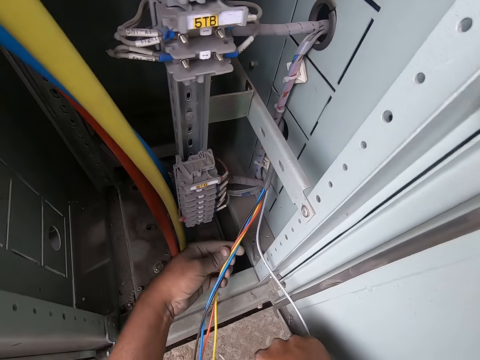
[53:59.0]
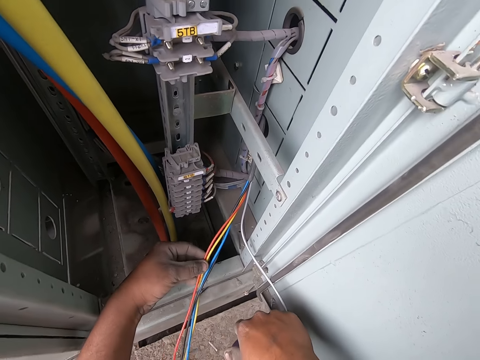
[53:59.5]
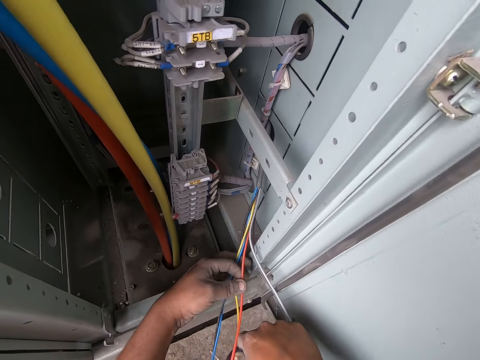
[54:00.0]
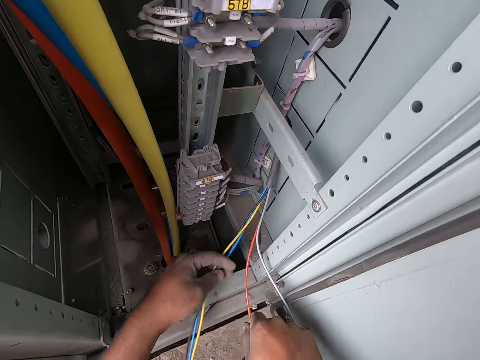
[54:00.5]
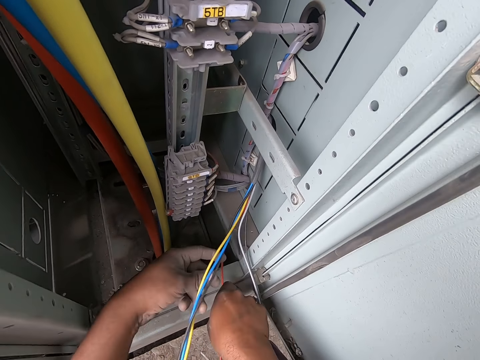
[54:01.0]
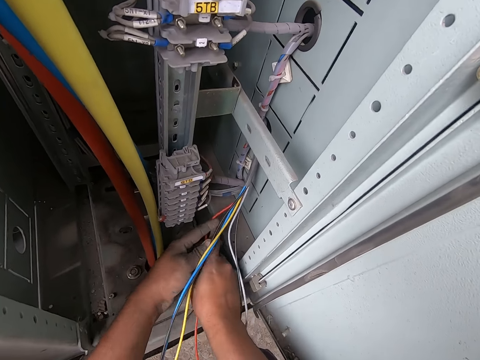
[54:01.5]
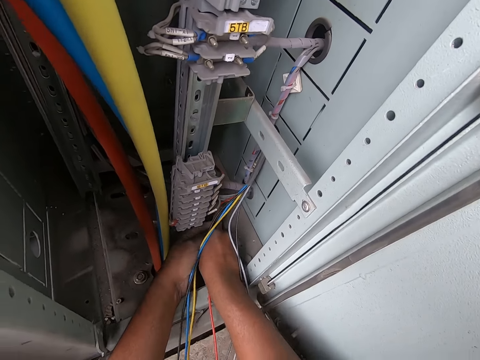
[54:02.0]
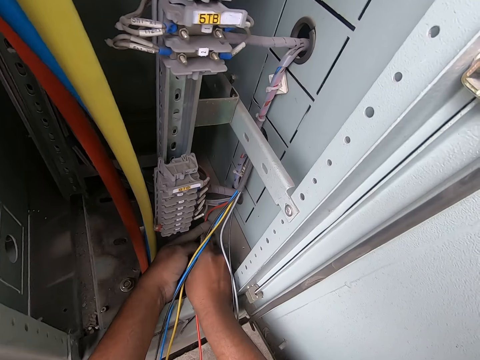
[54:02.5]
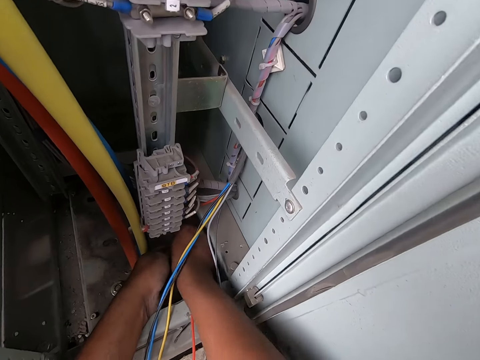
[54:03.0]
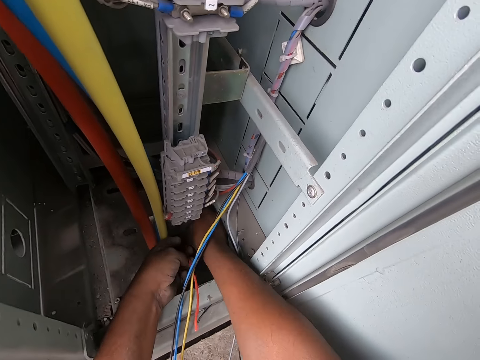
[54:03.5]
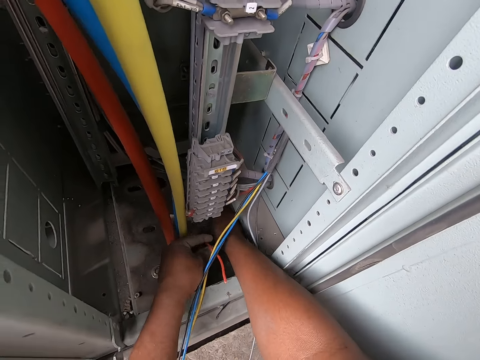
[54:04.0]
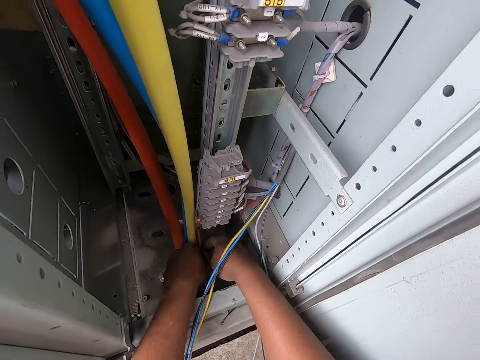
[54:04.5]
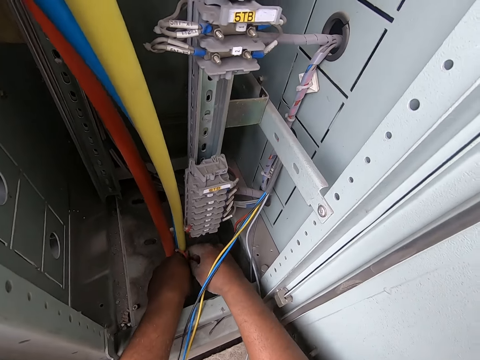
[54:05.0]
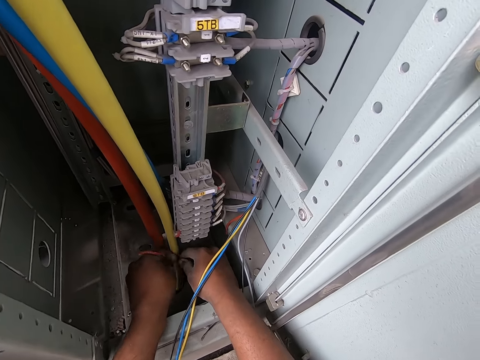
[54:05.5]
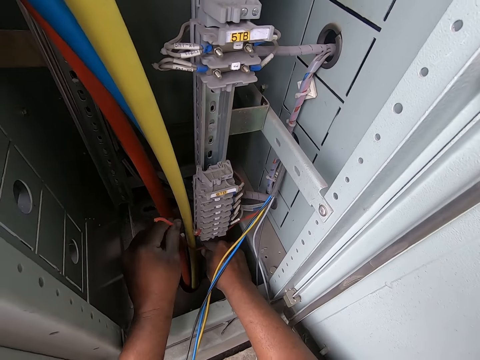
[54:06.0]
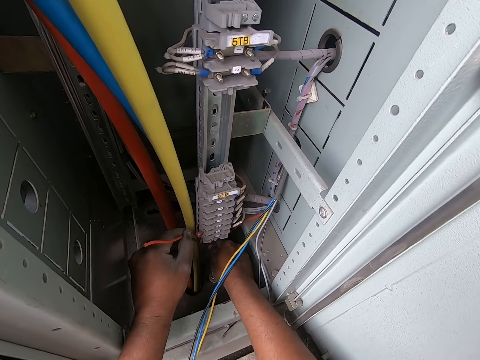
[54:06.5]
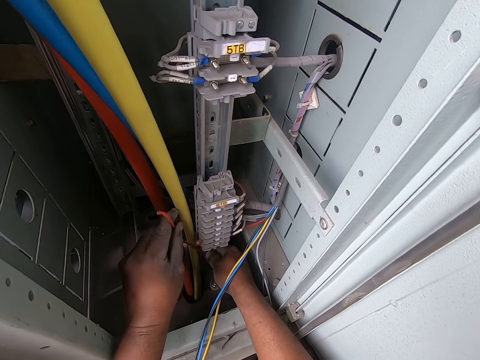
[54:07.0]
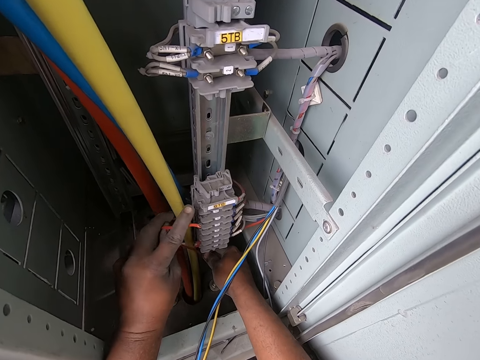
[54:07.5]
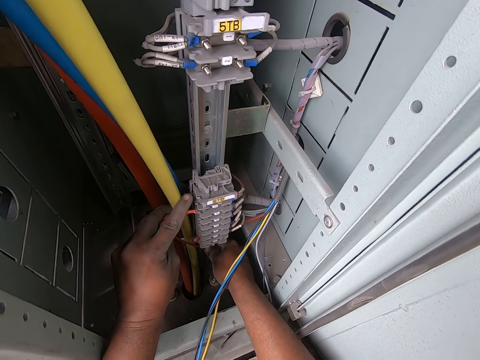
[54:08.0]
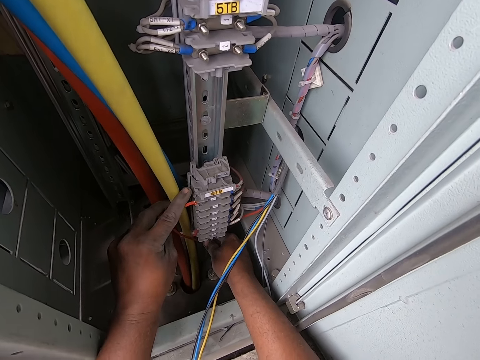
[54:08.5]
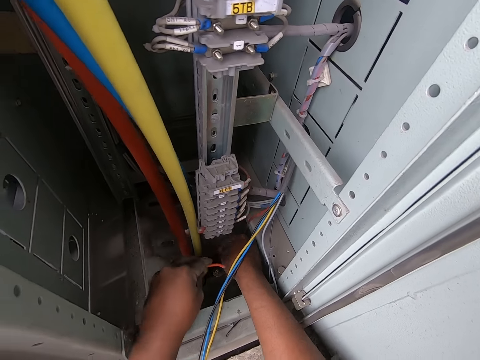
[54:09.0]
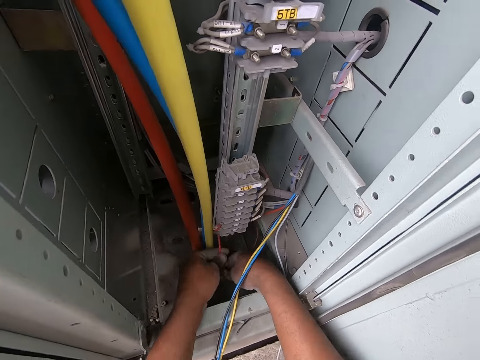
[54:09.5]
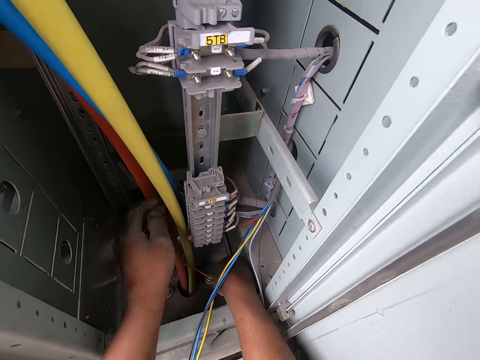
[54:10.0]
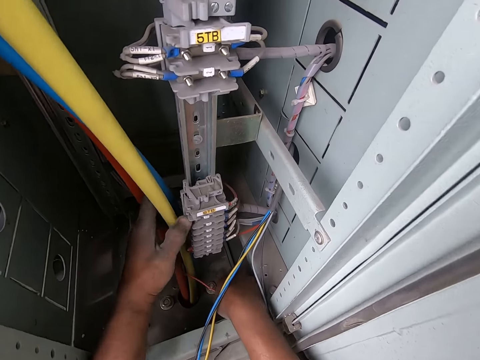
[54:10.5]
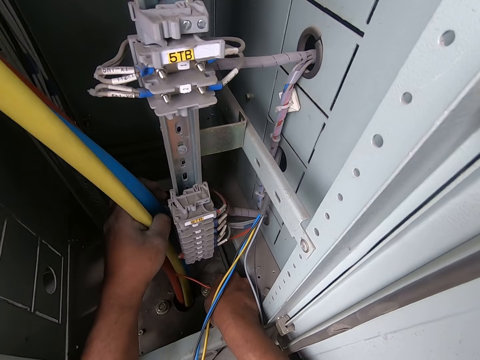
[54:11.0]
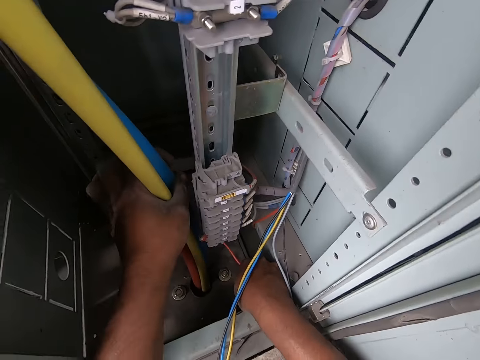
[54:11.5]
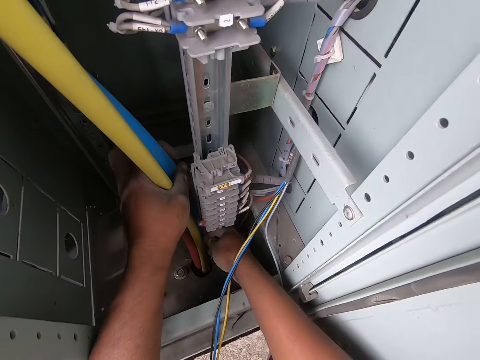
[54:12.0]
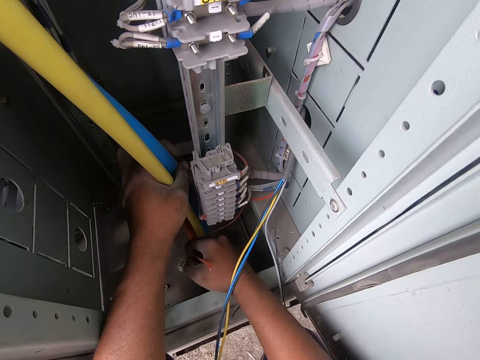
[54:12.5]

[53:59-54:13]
The camera wearer holds some wires of the cable with his left hand. He holds the red wire of the cable with both hands. He connects a wire. He holds the red wire of the cable with his right hand. He holds some power cables with his left hand.

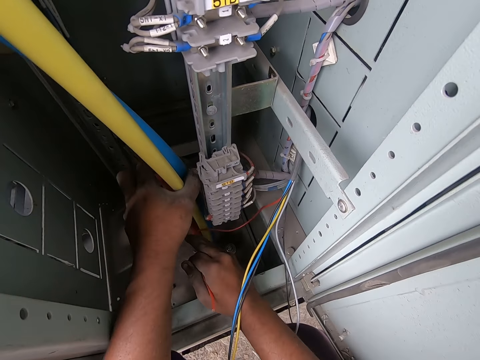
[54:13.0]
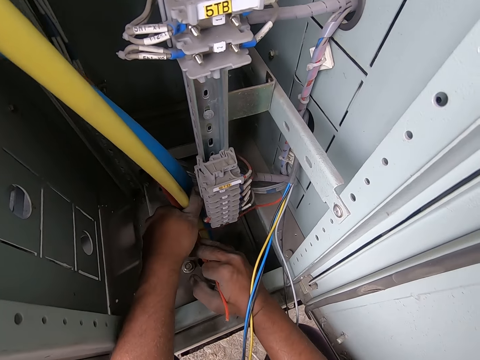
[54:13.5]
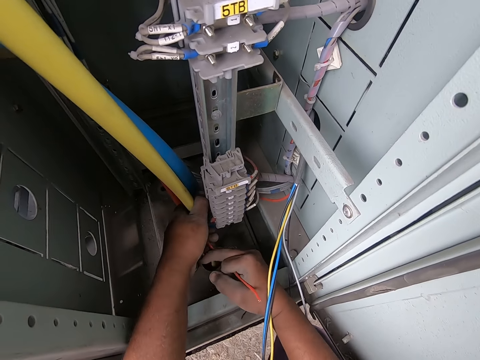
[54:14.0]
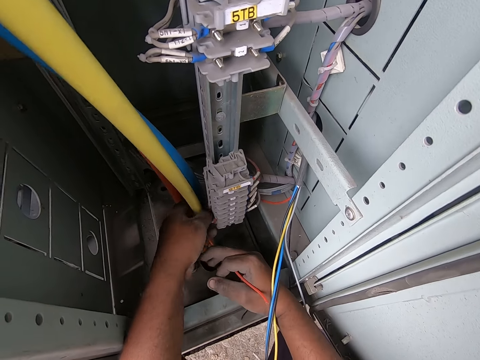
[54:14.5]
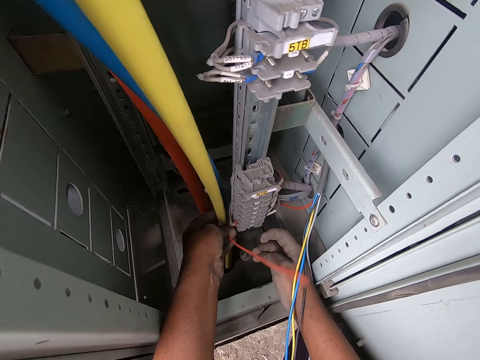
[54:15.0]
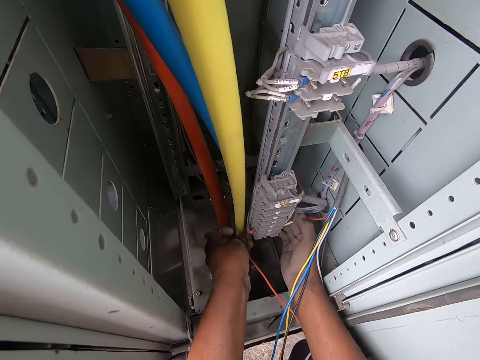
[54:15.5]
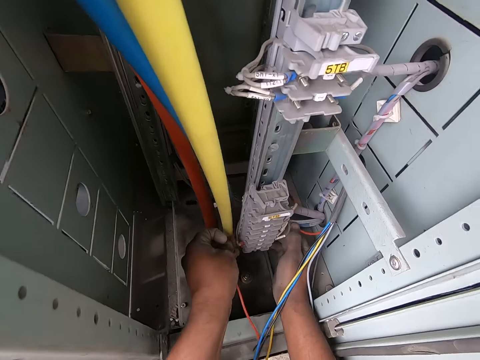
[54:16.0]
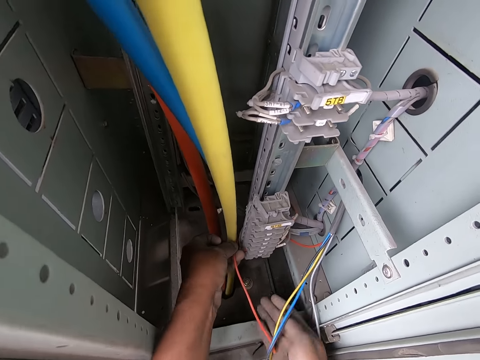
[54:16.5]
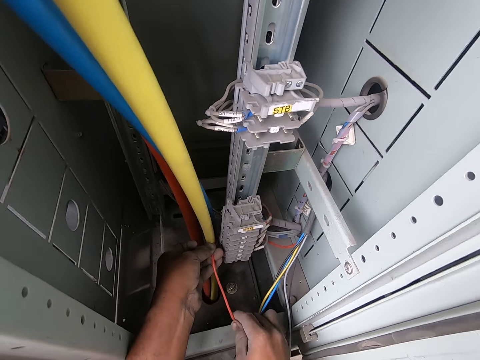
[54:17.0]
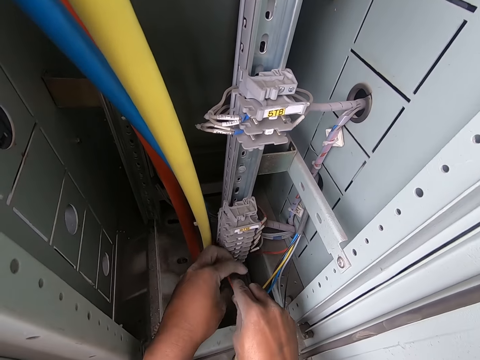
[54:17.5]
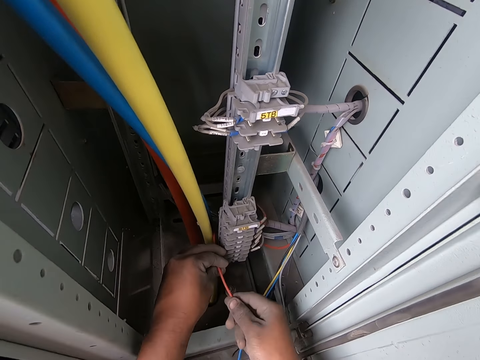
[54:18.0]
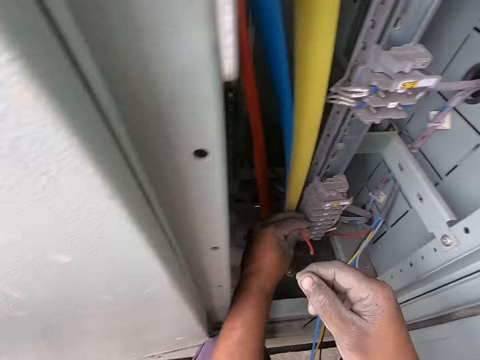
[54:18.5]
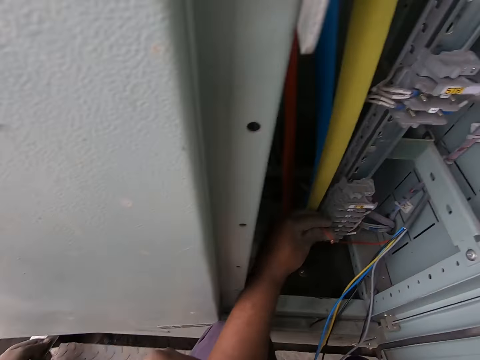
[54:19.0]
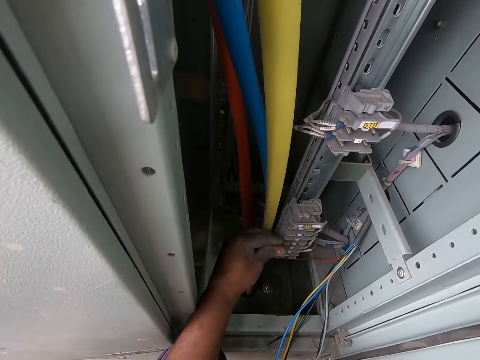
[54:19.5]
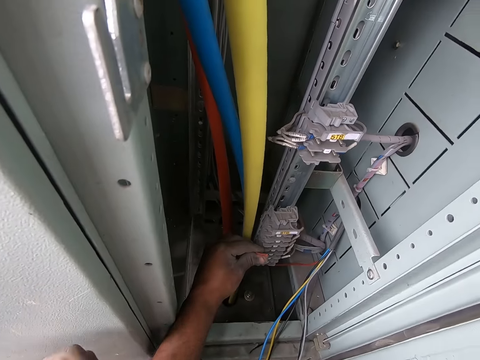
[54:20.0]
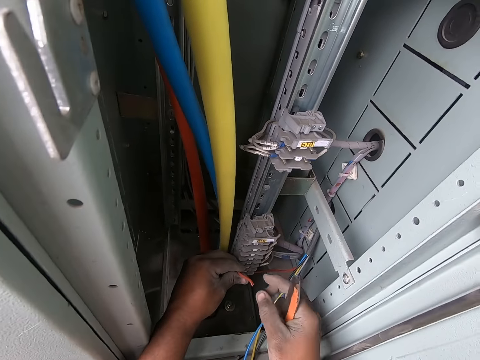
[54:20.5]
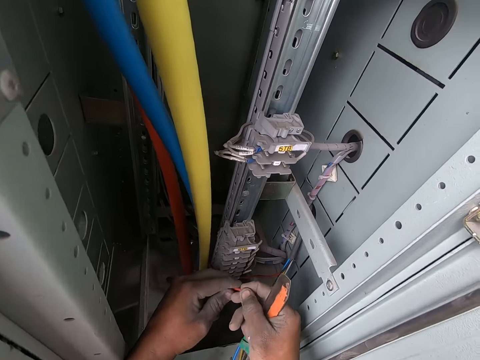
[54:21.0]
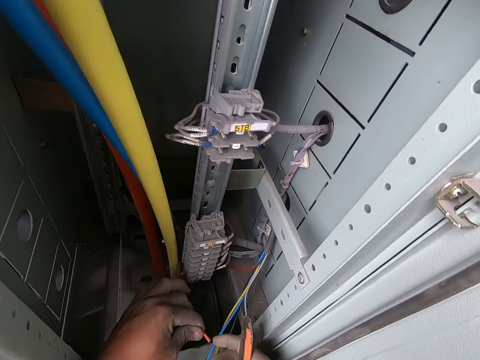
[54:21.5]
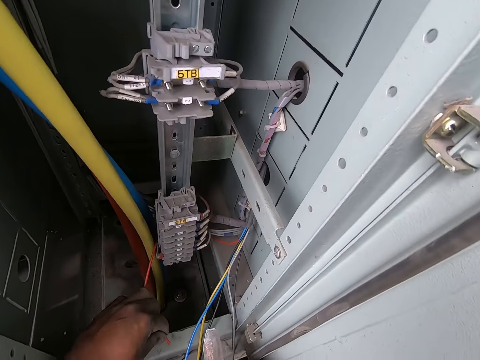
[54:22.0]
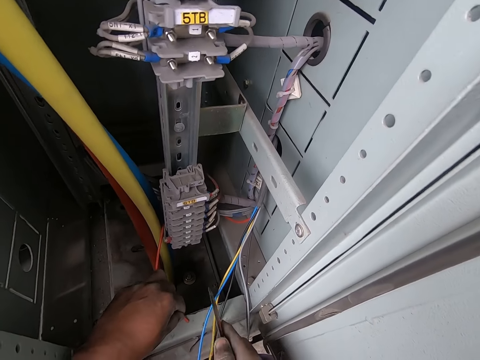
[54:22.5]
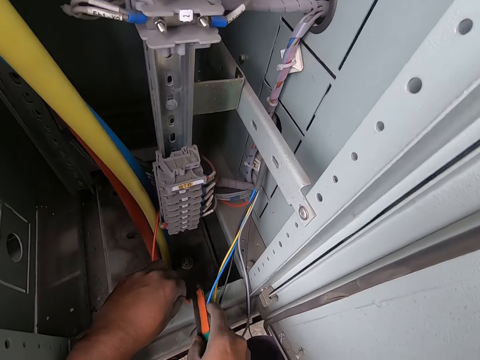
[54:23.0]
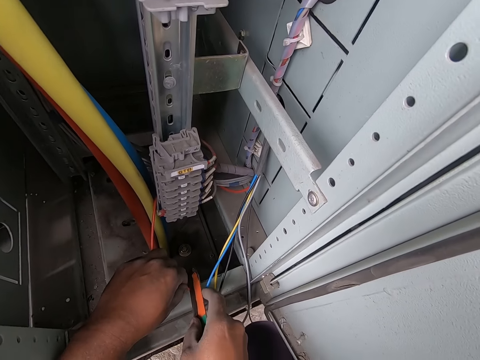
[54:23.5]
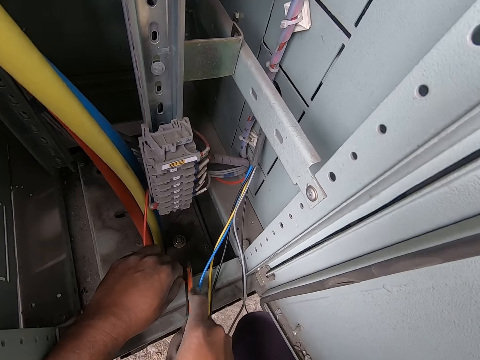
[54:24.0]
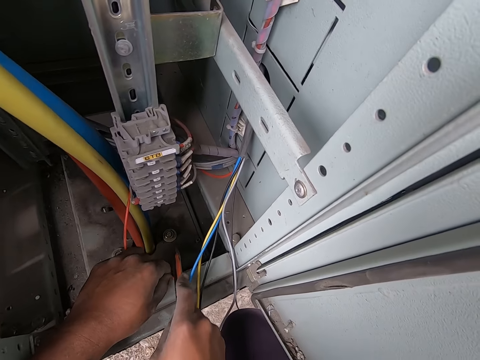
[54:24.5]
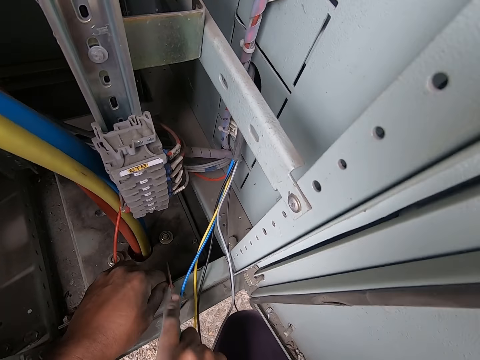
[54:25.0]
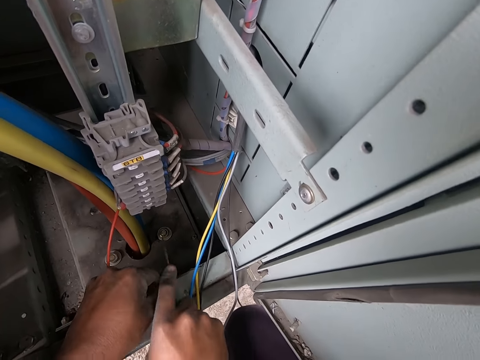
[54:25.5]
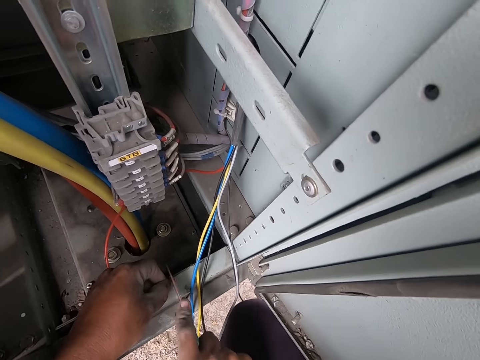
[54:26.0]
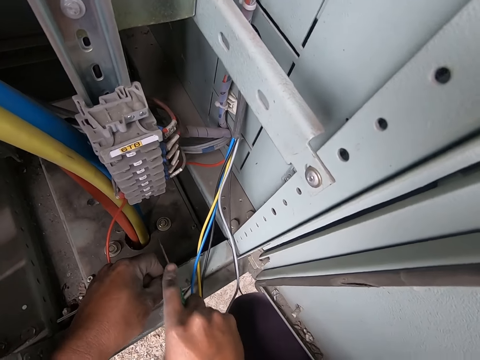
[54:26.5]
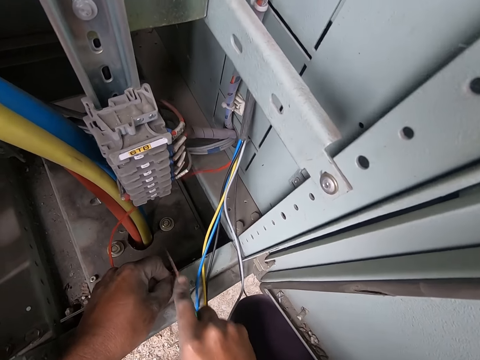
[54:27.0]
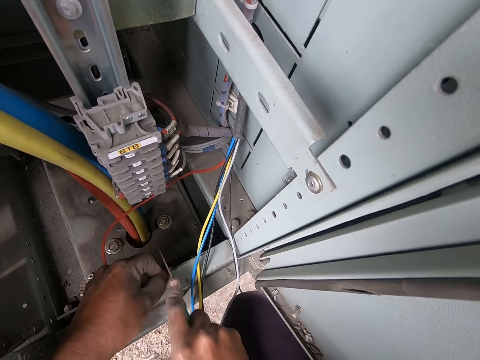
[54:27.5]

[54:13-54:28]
The camera wearer holds the red wire of the cable with his left hand. He touches the red wire and a cable with his right hand. He touches the red wire with both hands. He holds the red wire with his left hand. He collects a cutter knife from a man with his right hand. He holds the red wire with his left hand. He touches the red wire with both hands. He holds the red wire to the bottom edge of the switchboard with his left hand. He places the red wire on the bottom edge of the switchboard with his left hand. He cuts the red wire with the cutter knife in his right hand.
